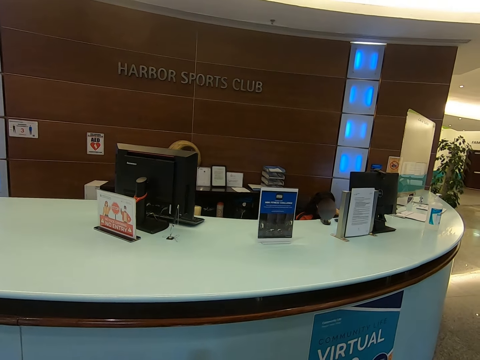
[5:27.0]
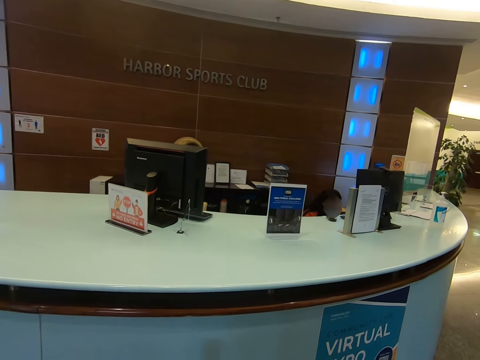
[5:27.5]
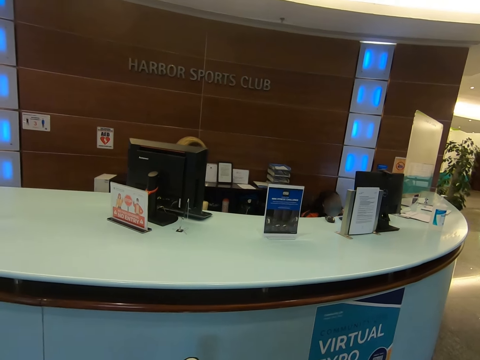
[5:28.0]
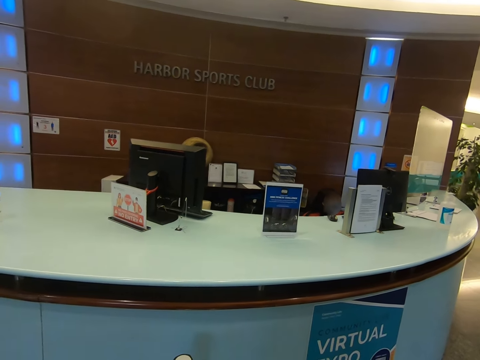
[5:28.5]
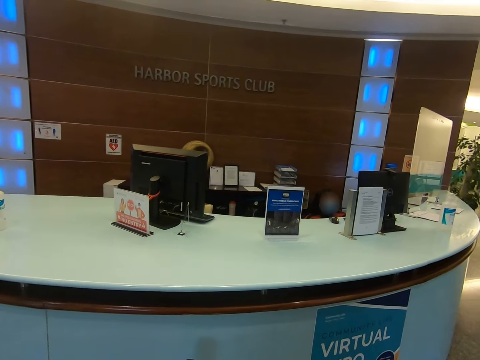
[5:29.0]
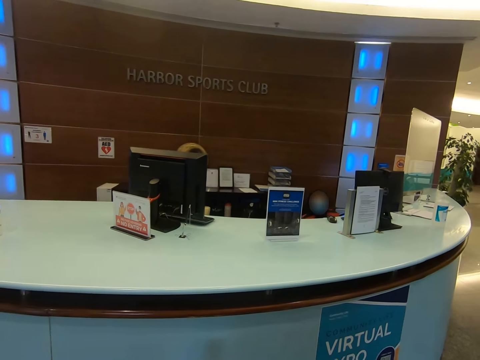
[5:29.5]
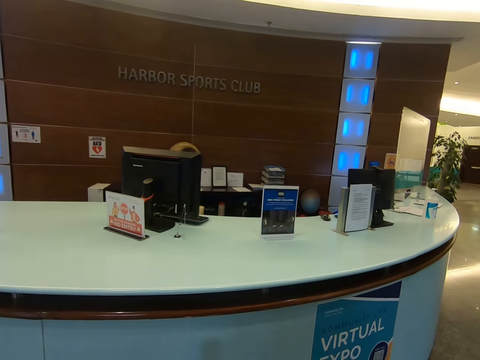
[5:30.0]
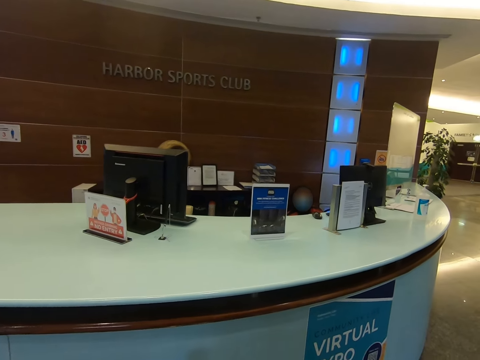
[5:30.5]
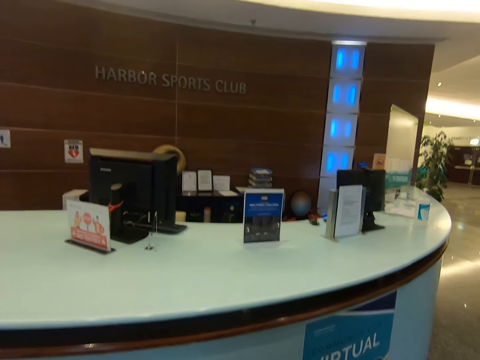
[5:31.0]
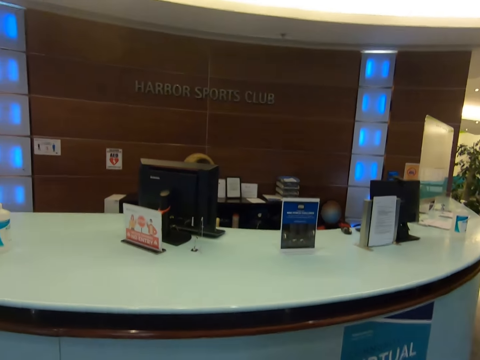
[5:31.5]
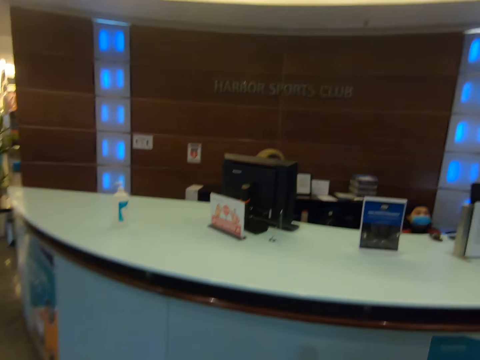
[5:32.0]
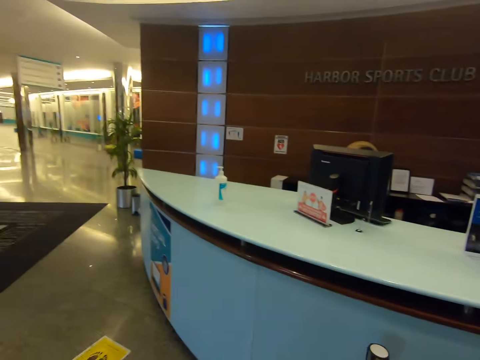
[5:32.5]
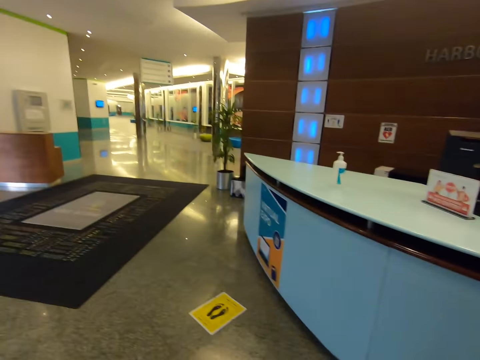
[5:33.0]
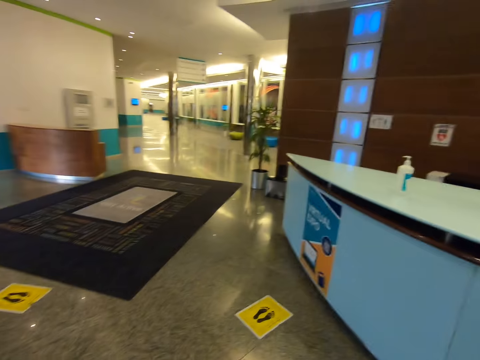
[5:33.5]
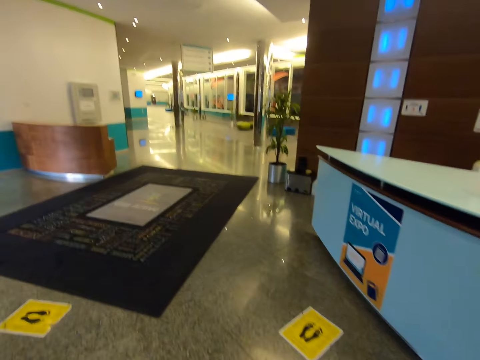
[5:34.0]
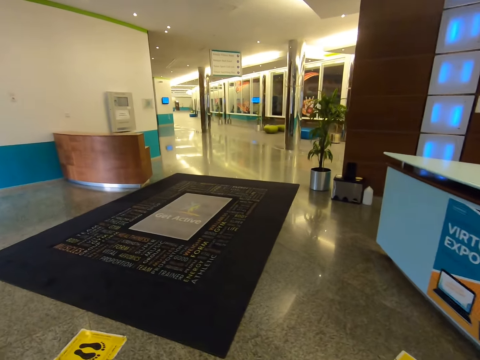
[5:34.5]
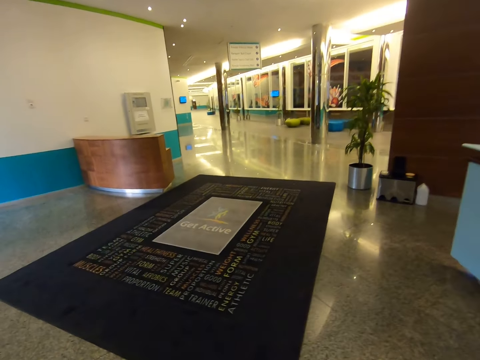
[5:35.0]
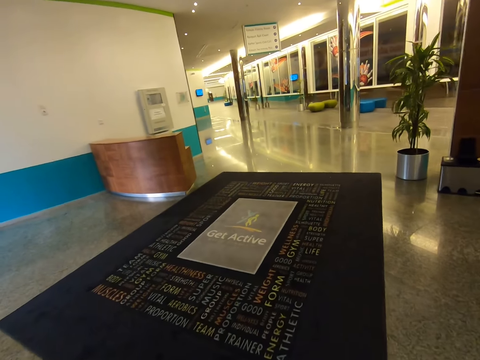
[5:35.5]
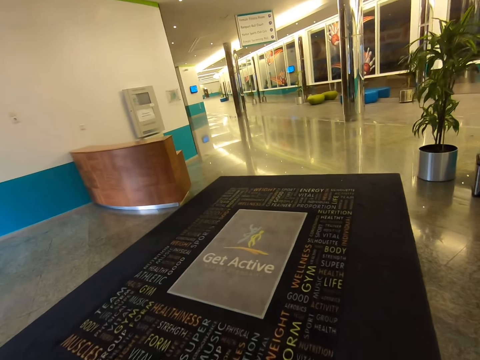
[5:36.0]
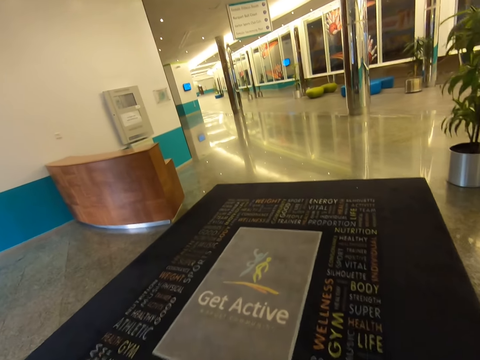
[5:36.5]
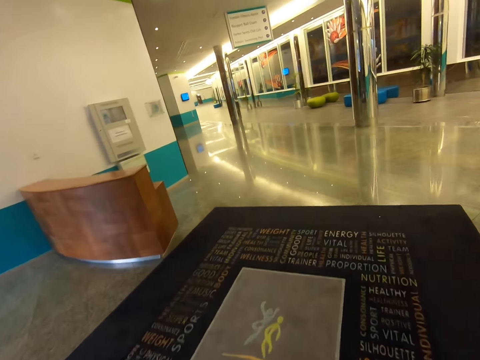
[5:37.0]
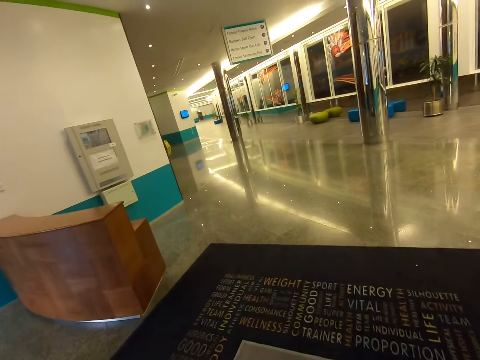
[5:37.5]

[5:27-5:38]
The camera wearer looks around. They walk around the room along the aisles.
